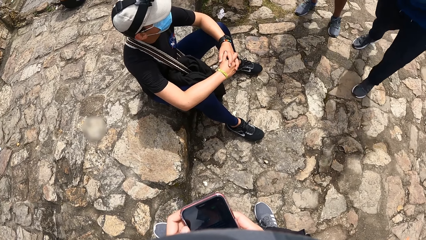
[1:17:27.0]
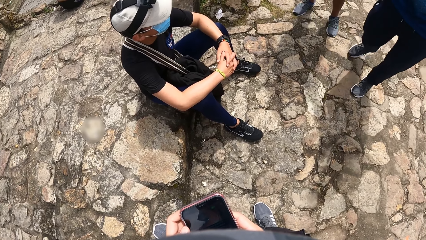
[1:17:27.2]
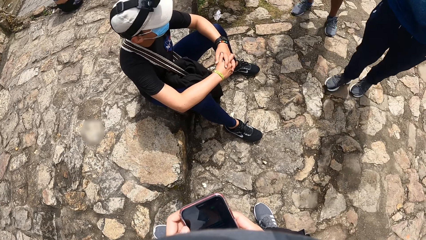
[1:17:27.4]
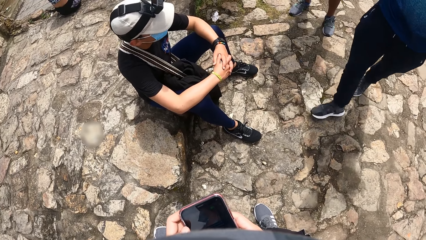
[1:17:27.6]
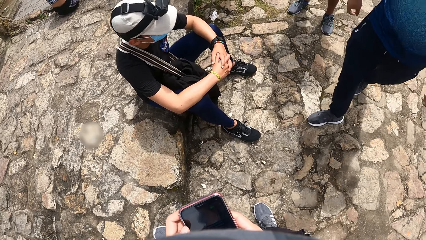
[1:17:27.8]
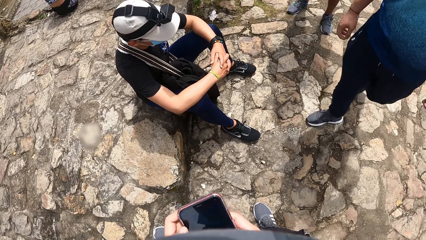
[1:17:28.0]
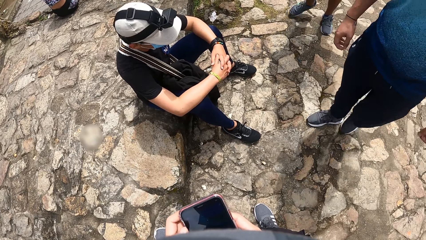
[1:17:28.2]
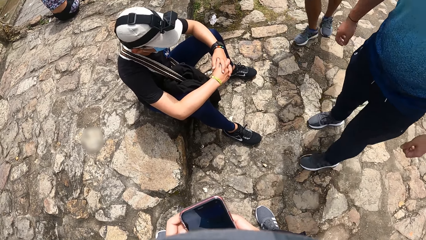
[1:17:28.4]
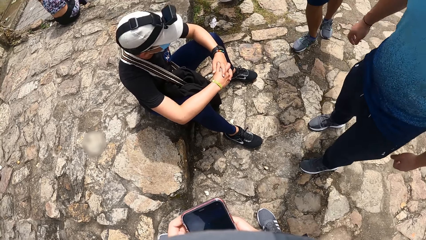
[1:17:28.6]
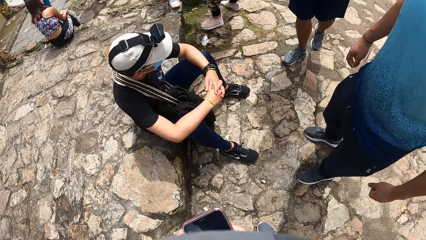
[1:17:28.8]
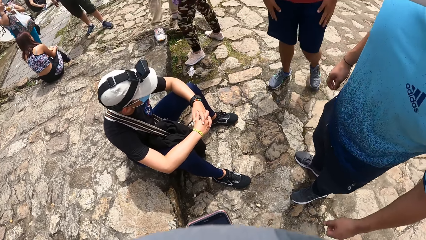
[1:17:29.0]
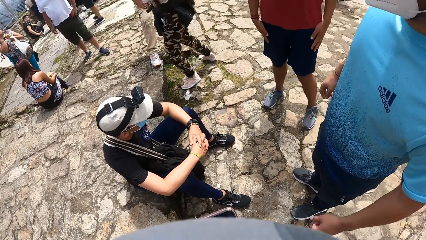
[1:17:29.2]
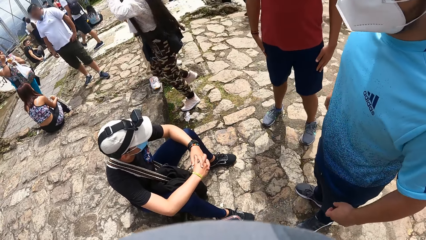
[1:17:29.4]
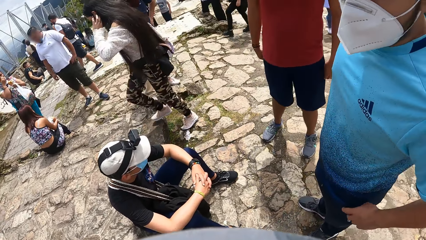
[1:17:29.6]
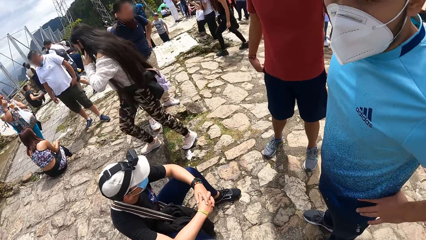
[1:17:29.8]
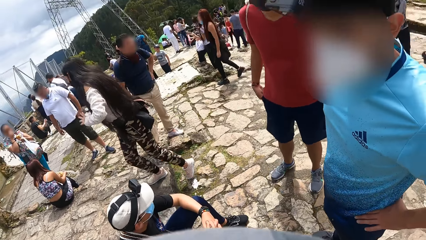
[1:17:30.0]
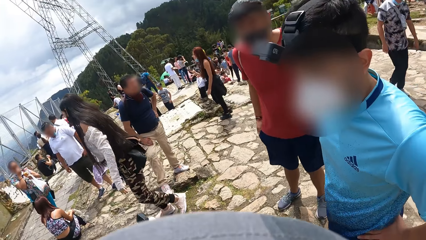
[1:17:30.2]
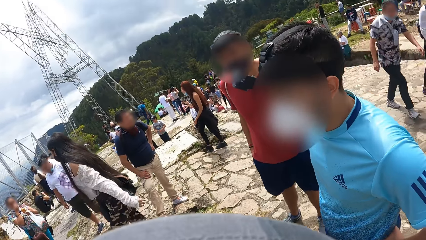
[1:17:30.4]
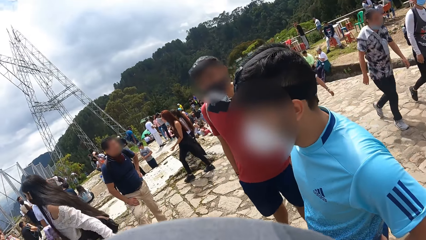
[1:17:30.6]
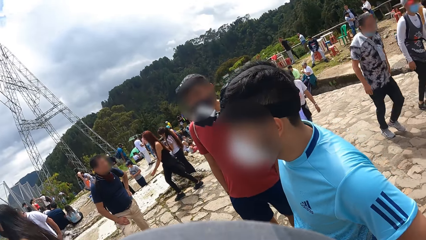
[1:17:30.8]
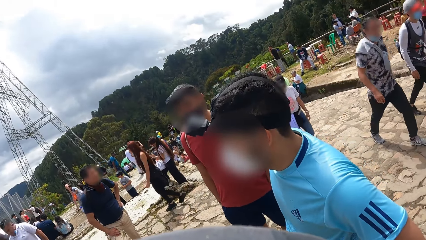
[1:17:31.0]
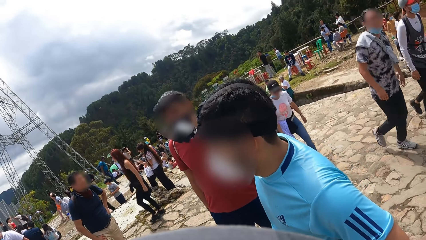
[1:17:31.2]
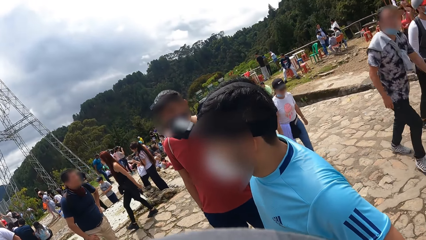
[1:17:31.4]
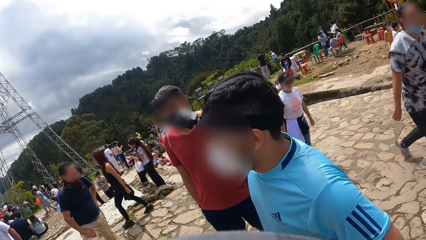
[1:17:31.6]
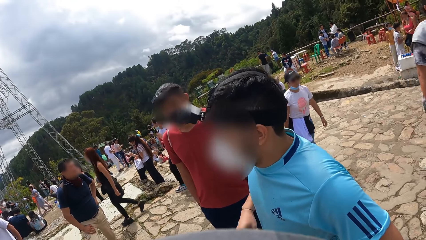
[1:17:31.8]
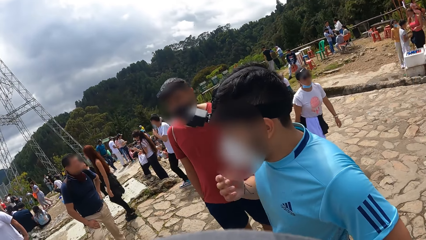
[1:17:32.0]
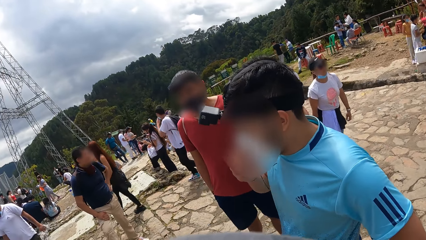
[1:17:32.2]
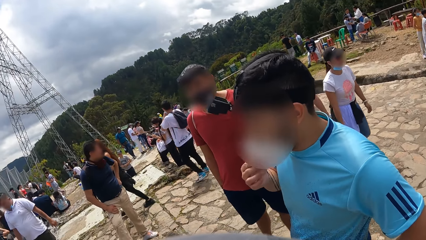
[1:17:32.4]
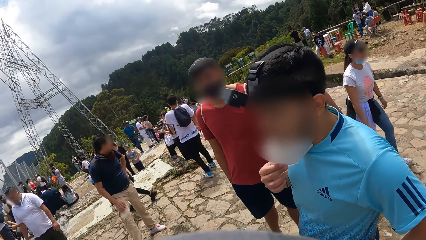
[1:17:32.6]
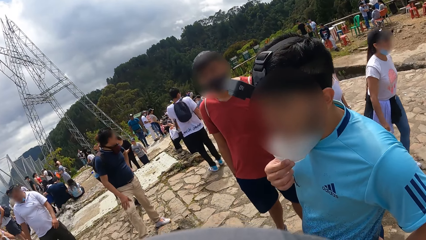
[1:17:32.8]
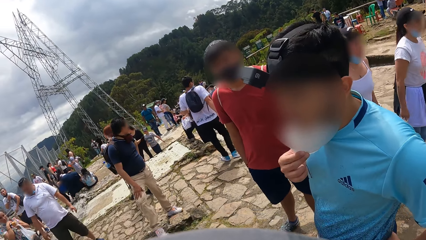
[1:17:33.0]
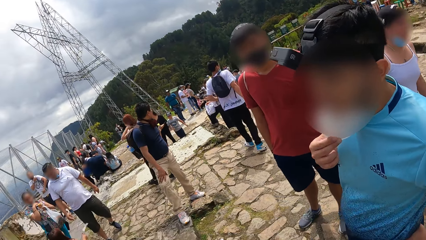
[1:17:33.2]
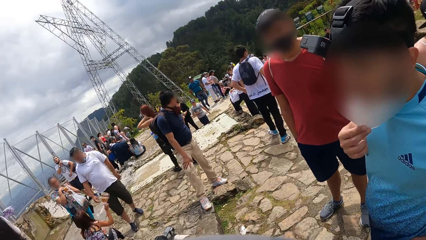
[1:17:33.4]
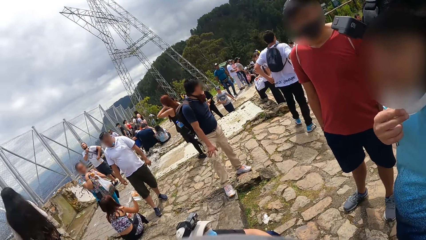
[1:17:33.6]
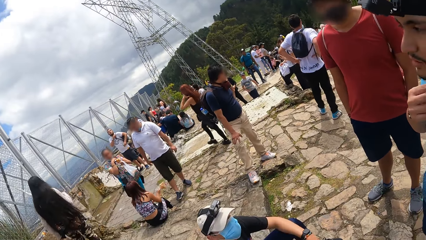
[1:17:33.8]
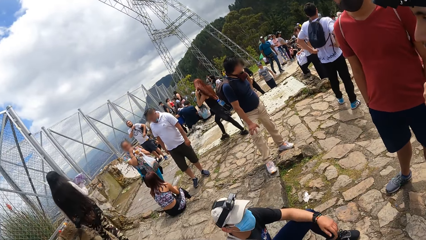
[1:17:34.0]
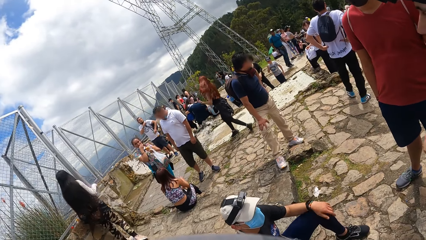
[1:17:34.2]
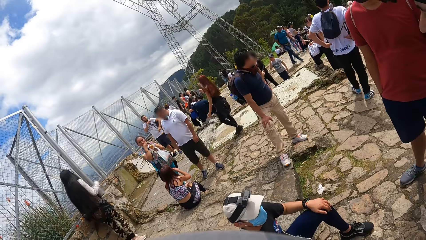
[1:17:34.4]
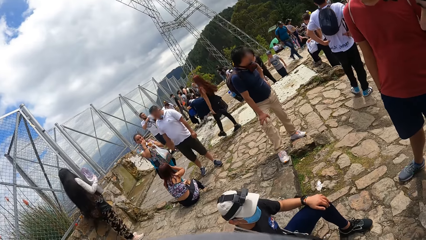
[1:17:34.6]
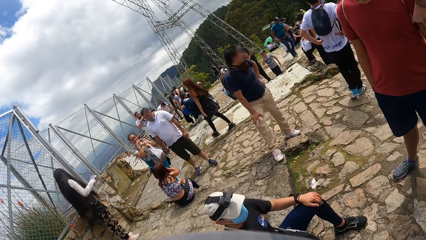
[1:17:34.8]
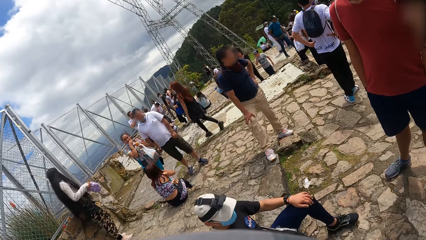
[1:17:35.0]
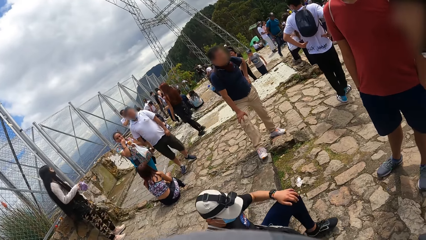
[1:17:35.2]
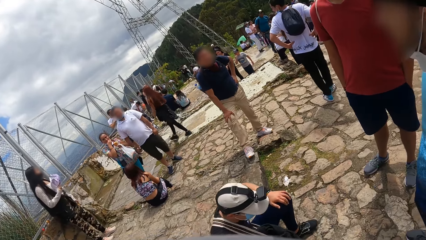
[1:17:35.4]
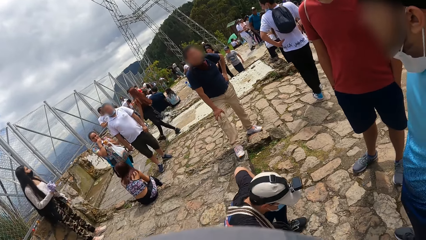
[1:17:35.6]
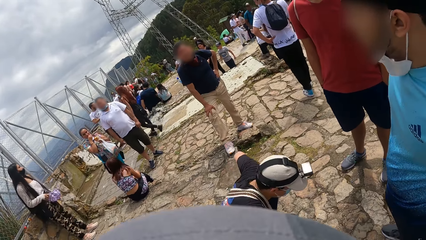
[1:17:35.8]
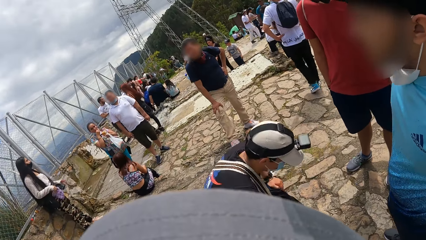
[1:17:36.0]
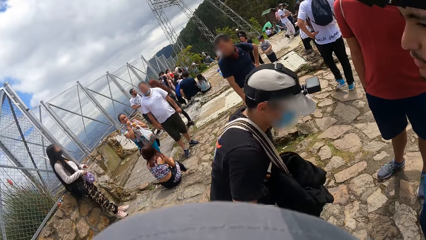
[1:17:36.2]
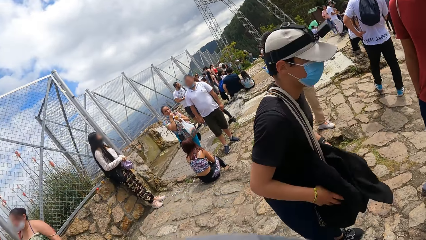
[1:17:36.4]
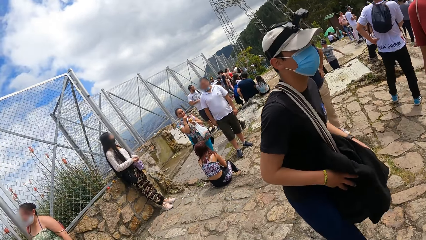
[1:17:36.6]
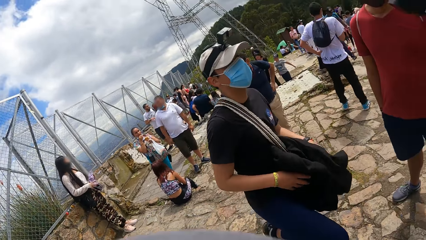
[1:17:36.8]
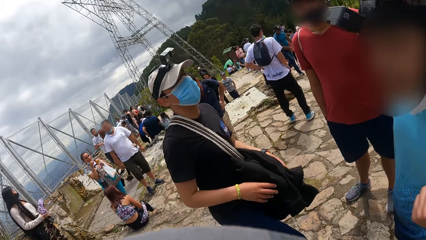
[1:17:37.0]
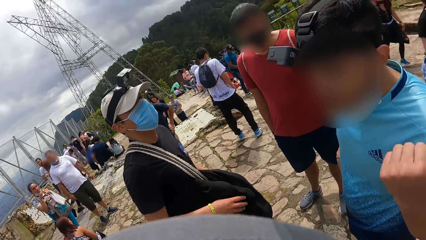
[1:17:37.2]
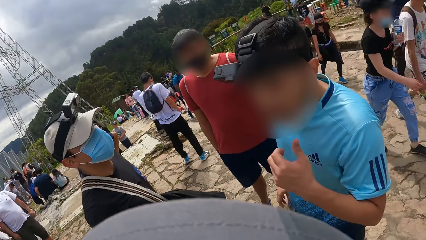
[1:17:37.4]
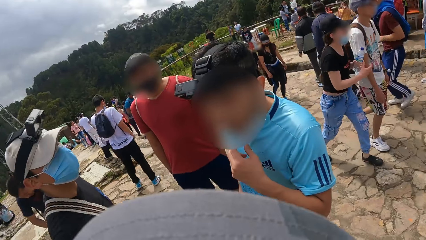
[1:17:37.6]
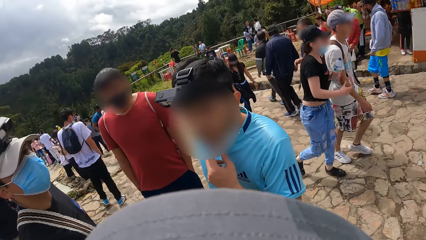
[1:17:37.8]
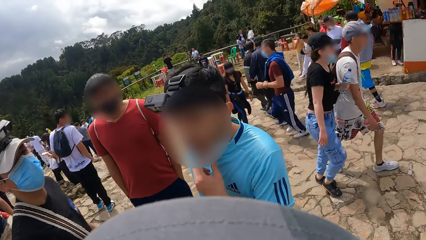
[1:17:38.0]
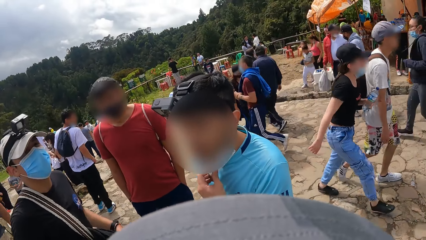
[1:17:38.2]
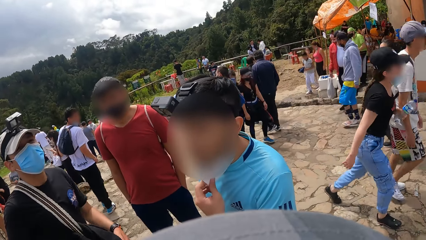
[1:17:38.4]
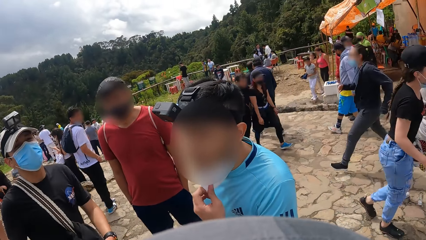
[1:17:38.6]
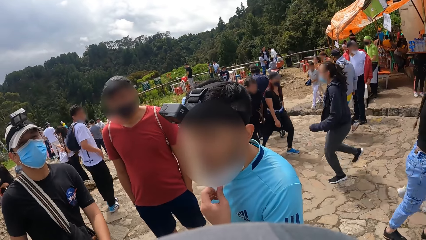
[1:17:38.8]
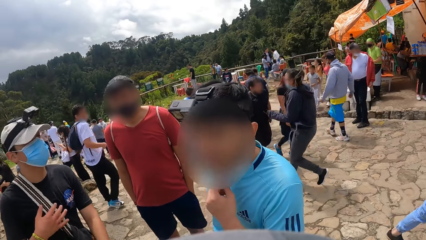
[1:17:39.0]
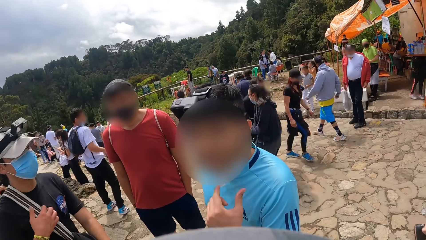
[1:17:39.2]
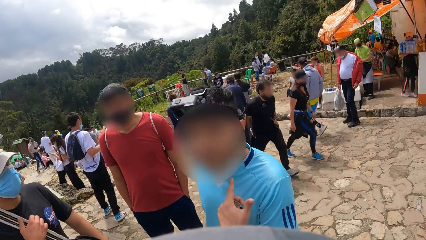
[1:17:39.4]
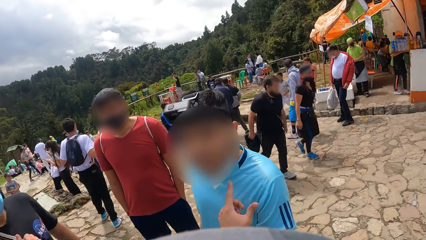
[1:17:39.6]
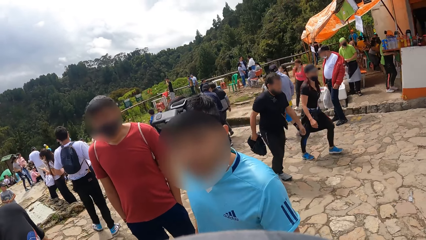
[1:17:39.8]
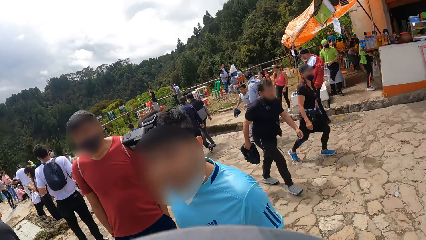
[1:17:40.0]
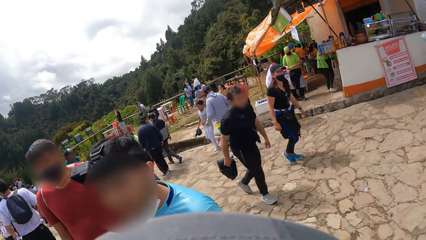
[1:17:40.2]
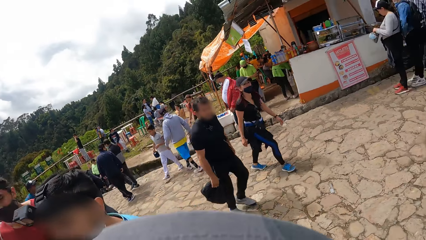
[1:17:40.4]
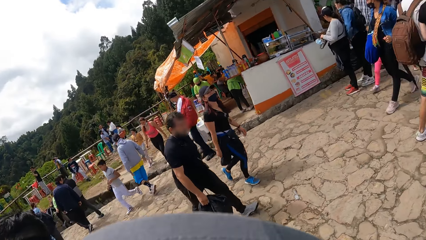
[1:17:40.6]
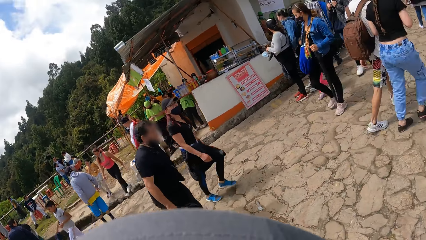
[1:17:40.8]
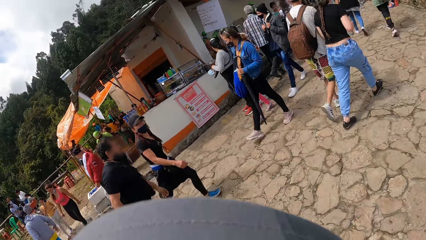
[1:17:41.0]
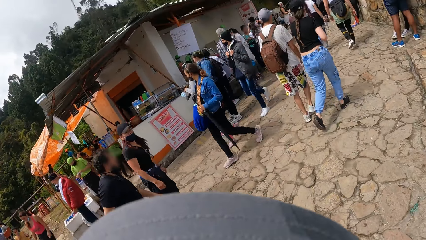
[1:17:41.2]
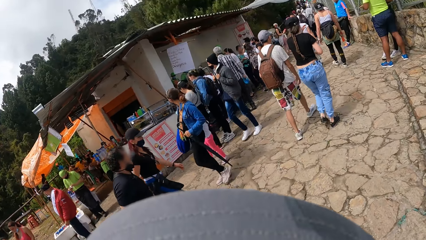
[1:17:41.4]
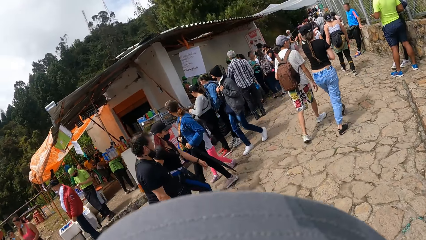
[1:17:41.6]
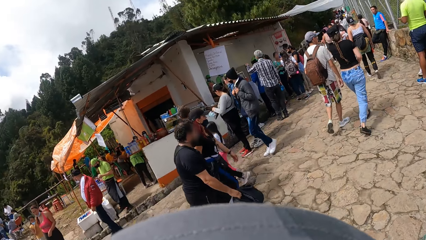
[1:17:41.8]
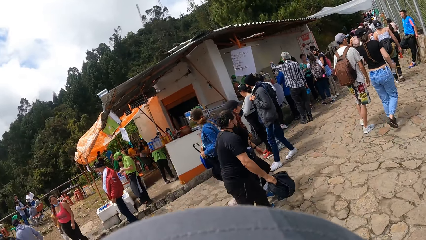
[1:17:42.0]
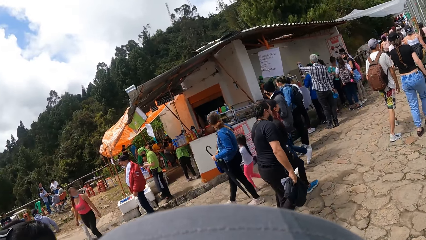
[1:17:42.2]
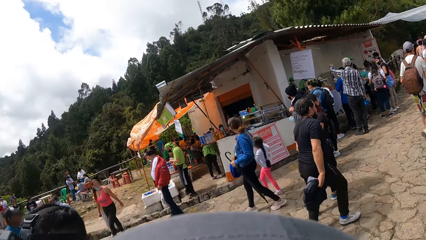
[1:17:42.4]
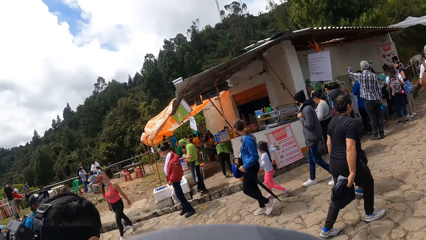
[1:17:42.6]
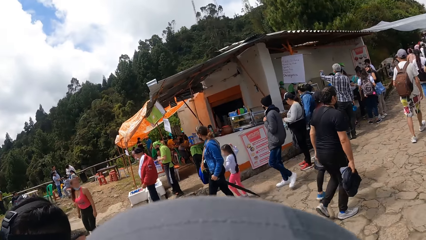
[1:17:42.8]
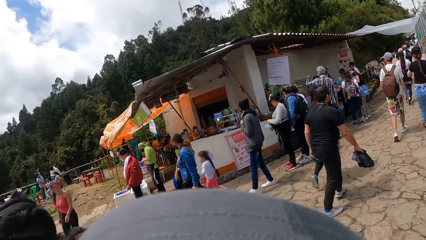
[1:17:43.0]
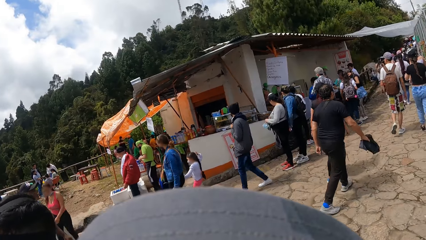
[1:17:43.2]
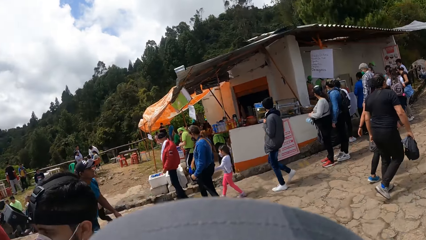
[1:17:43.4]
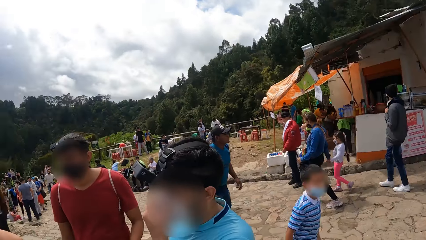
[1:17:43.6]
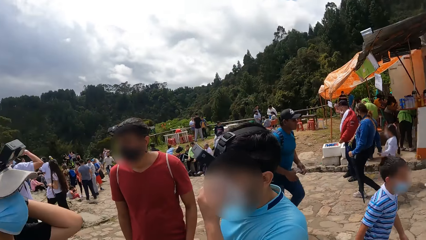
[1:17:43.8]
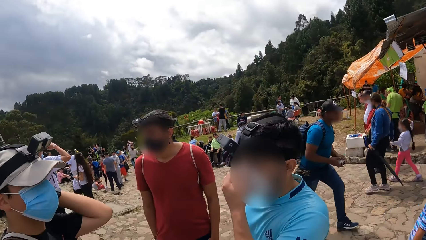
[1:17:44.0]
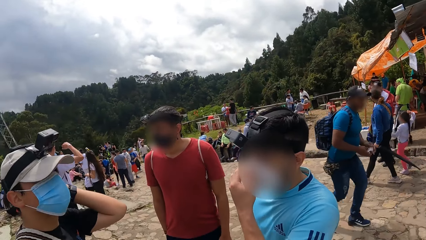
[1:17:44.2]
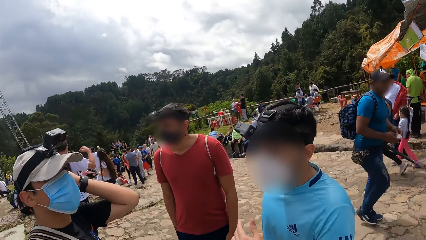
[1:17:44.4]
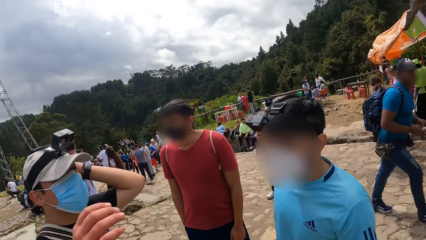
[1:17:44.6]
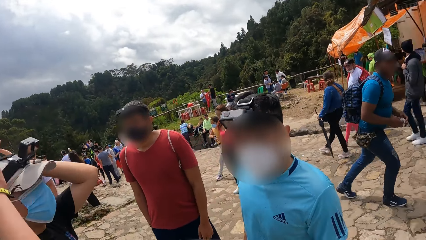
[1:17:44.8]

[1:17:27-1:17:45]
The camera wearer interacts with a man, another man and the man. They look around. The man stands up from the floor. The man engages the camera wearer. The camera wearer looks around.
